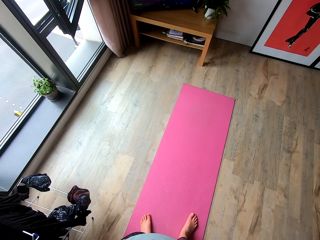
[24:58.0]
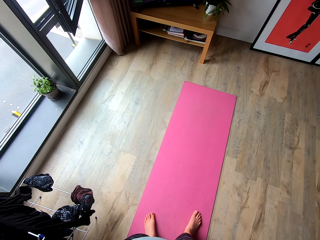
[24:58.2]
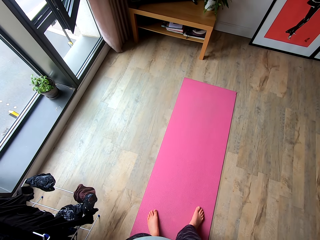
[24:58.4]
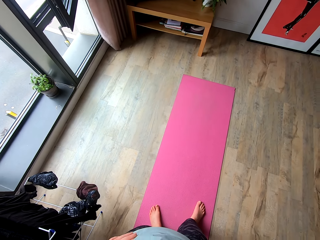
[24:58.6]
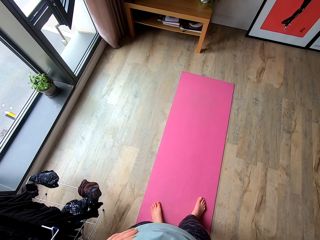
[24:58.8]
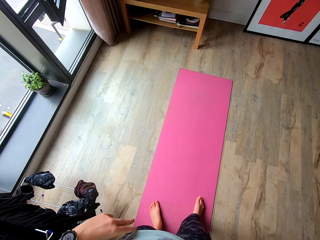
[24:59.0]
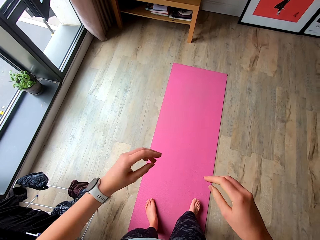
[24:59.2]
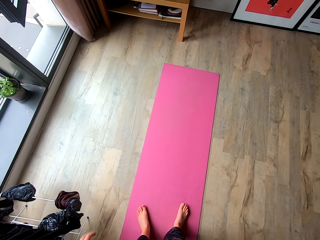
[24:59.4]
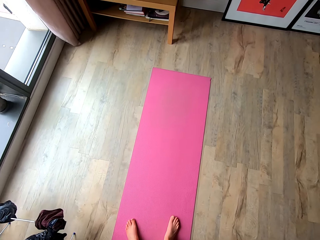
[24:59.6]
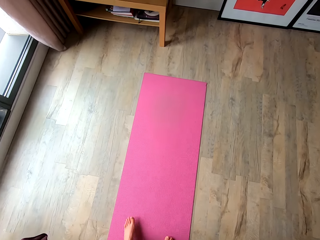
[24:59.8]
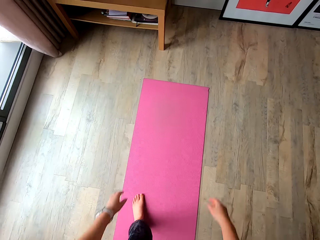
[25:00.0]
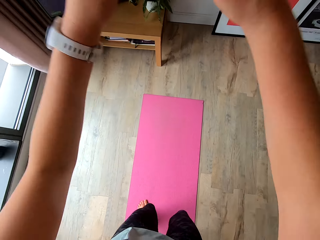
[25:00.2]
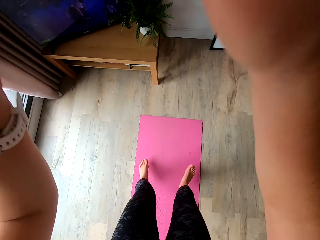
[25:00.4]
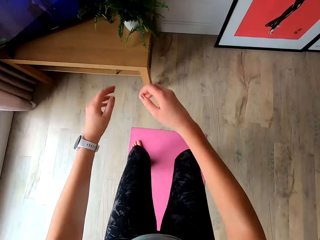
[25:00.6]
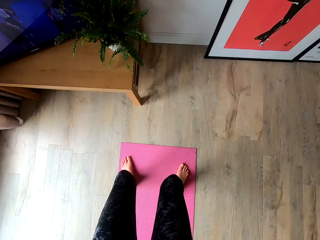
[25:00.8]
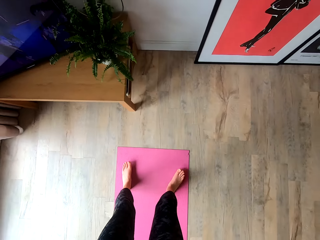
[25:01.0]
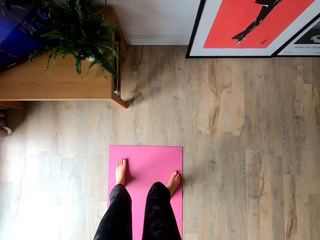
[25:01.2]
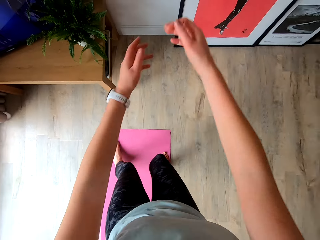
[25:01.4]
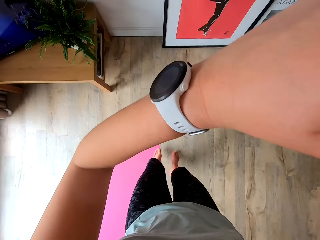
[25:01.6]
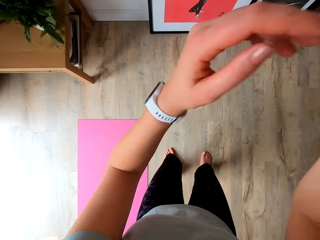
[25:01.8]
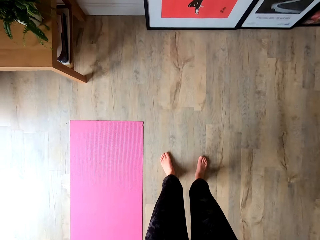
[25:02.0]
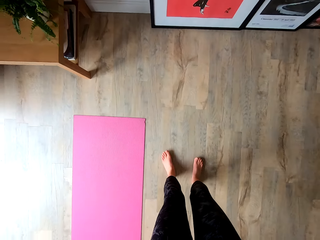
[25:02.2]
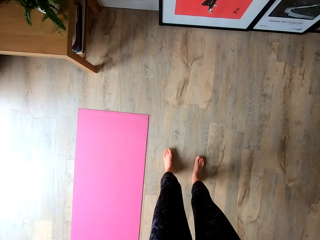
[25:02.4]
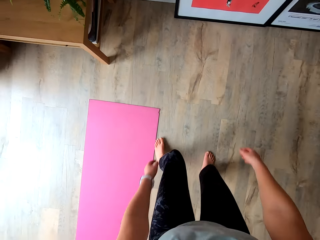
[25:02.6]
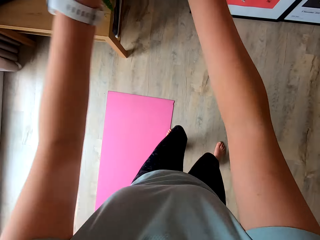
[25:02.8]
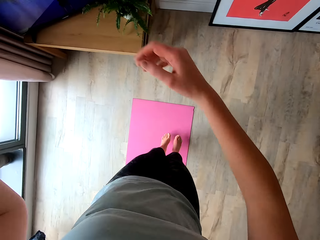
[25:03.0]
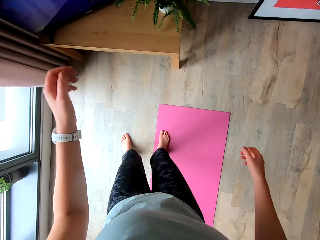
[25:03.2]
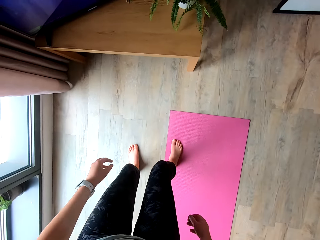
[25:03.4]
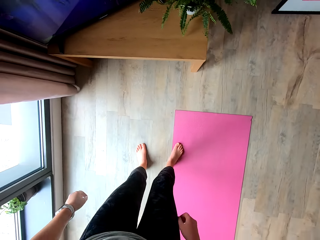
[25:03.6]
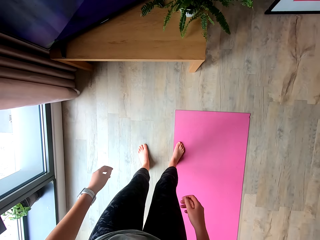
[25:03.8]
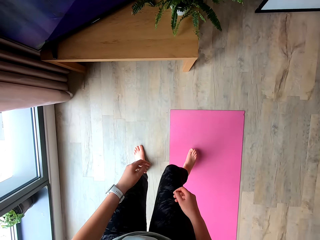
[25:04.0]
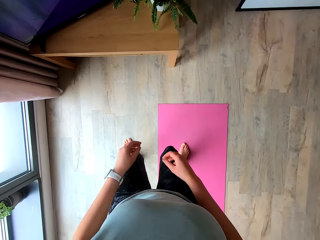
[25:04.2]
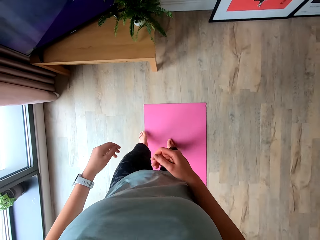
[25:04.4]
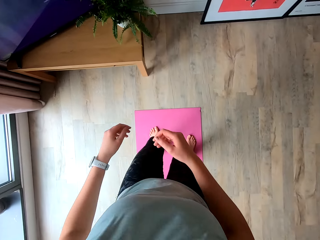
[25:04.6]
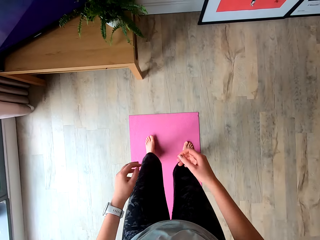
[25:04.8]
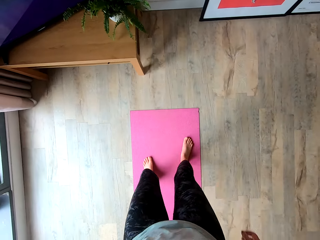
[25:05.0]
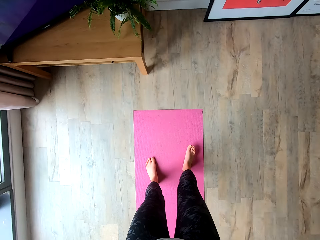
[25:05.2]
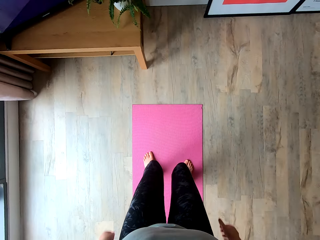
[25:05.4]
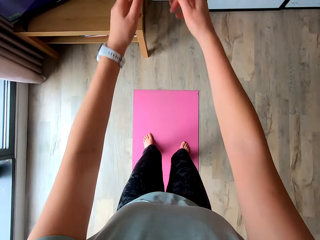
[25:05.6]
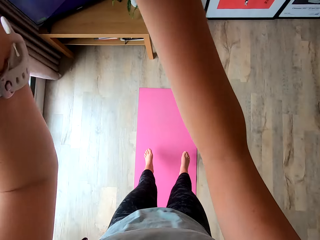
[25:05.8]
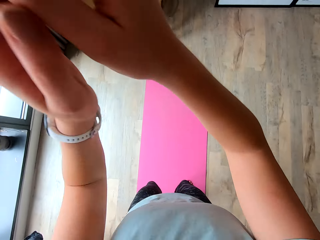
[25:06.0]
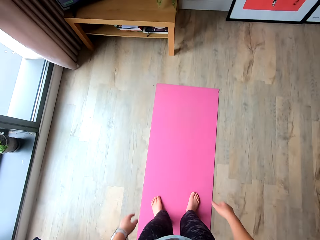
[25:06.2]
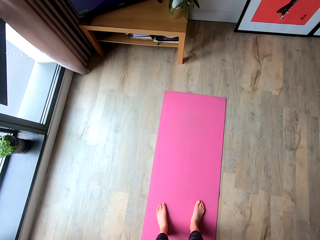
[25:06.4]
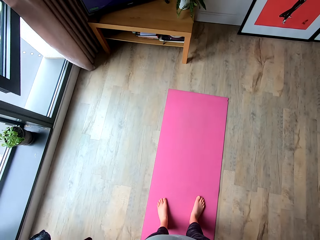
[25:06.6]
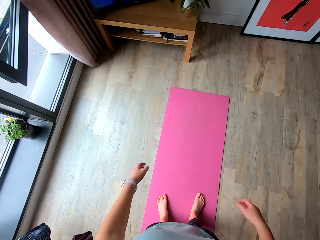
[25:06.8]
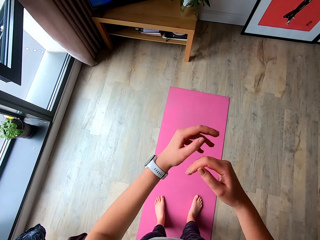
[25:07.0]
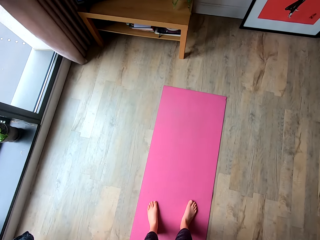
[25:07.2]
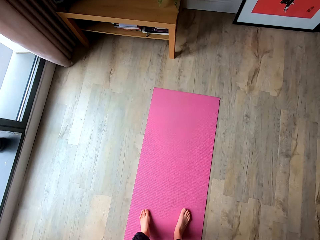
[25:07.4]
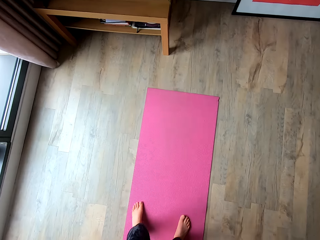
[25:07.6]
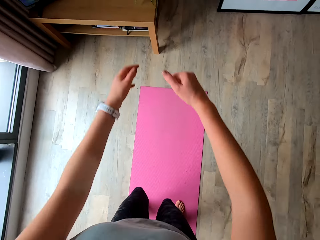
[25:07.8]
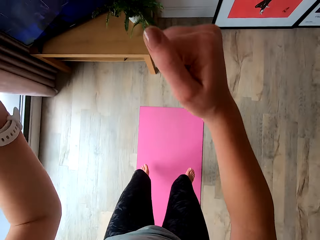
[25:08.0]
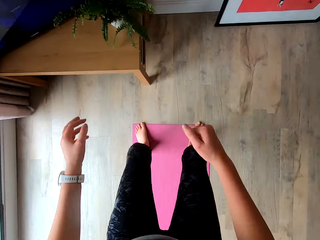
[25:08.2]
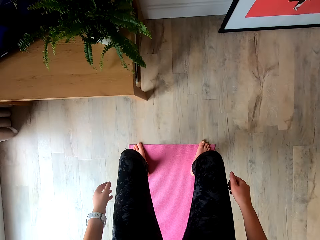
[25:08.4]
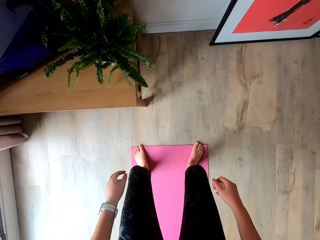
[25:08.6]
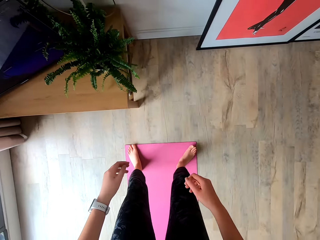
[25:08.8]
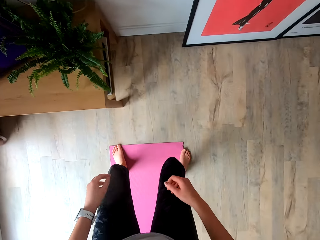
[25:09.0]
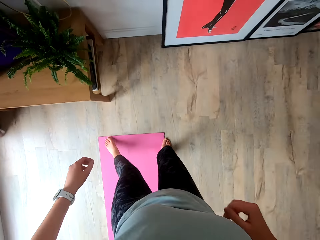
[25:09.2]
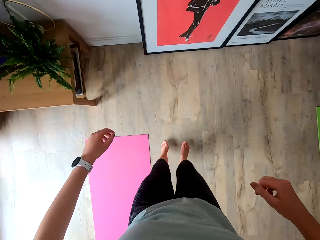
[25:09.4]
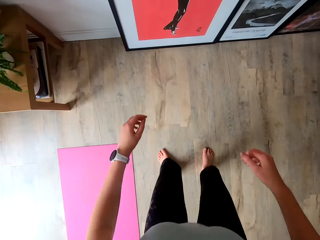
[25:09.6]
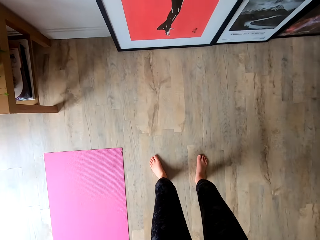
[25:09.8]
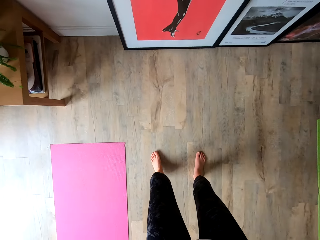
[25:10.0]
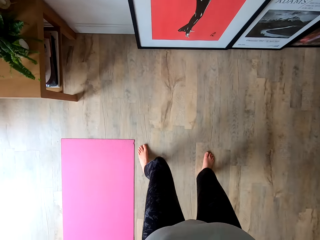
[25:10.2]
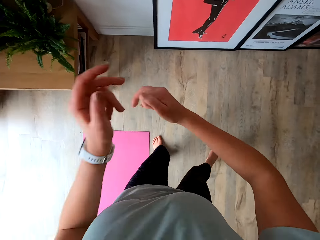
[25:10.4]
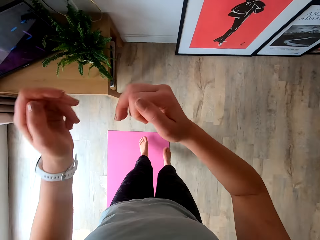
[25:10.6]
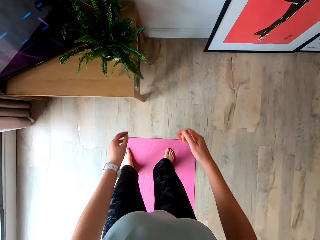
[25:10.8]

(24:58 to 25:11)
The camera wearer moves on the yoga mat. They work out in the room. They jump to the front. They jump to the right. They jump to the left. They jump backwards.

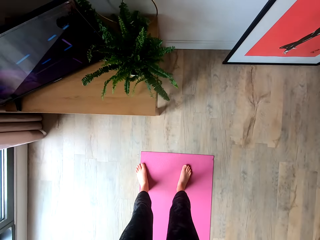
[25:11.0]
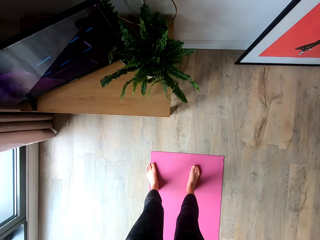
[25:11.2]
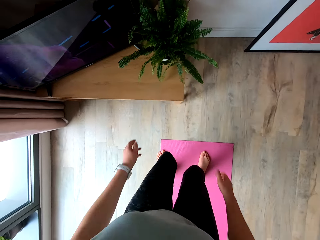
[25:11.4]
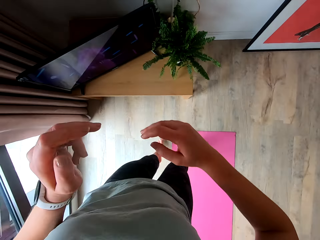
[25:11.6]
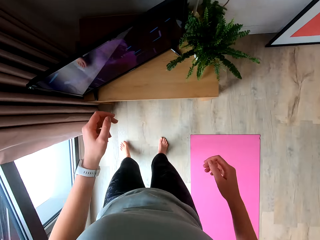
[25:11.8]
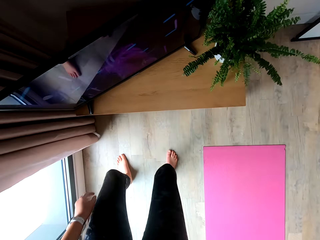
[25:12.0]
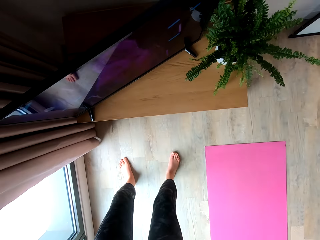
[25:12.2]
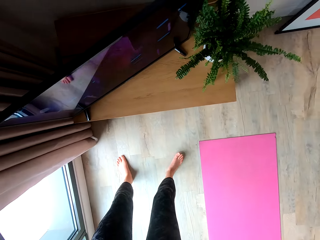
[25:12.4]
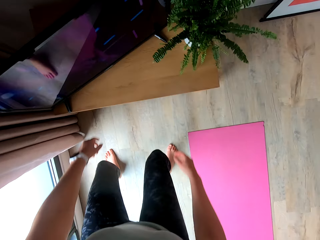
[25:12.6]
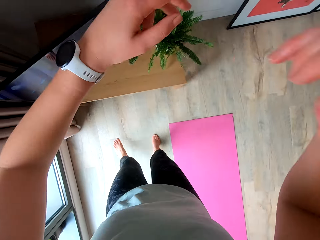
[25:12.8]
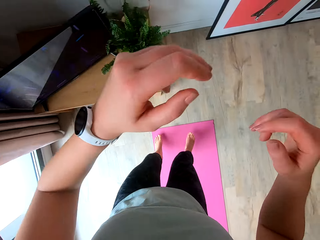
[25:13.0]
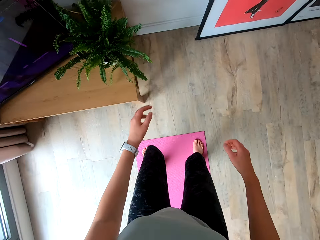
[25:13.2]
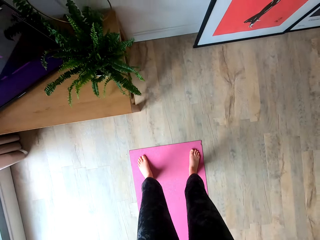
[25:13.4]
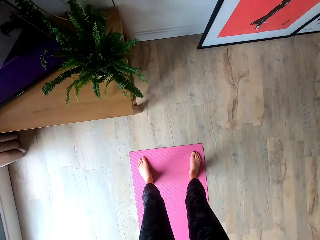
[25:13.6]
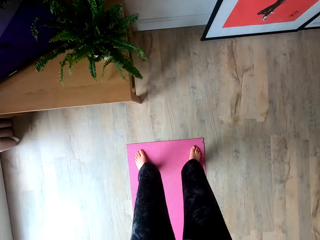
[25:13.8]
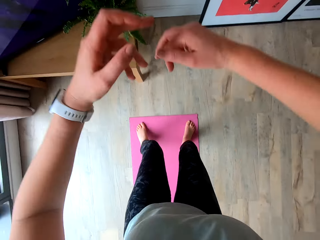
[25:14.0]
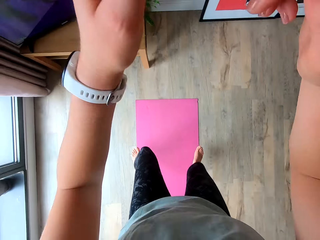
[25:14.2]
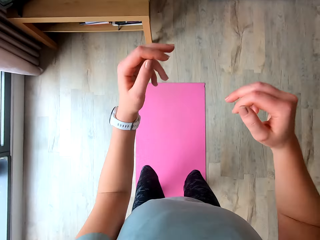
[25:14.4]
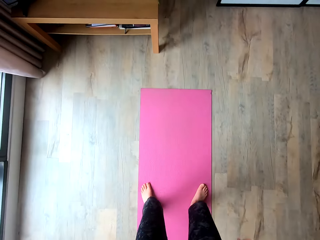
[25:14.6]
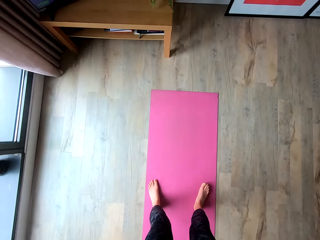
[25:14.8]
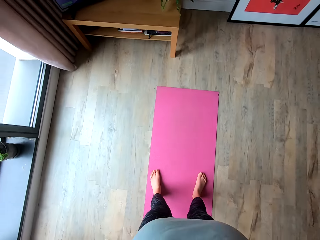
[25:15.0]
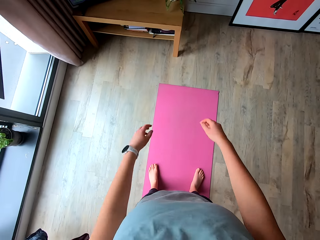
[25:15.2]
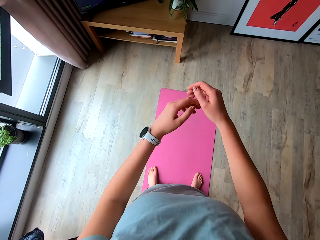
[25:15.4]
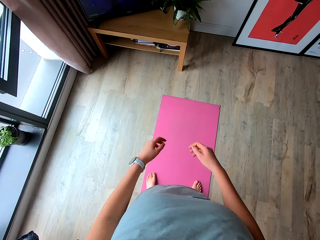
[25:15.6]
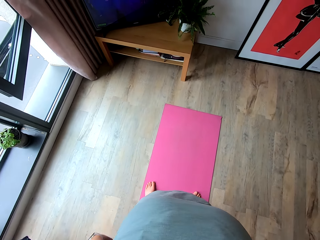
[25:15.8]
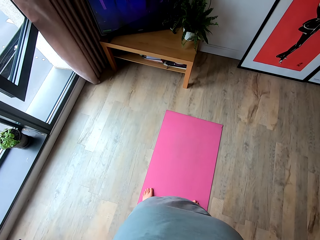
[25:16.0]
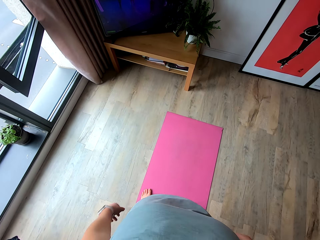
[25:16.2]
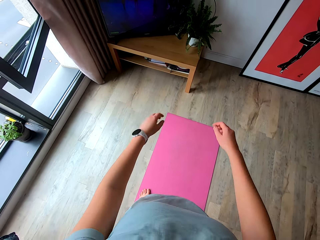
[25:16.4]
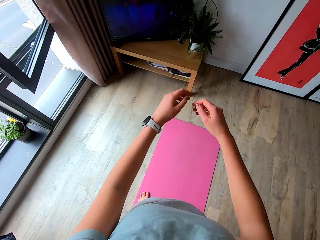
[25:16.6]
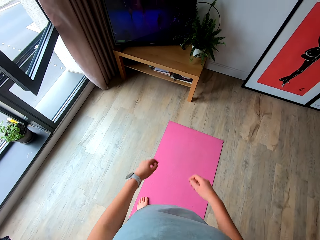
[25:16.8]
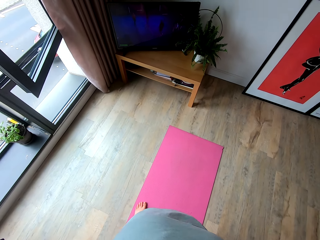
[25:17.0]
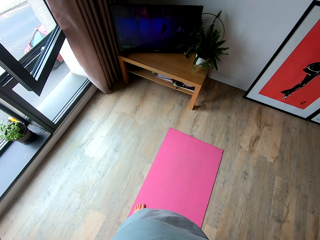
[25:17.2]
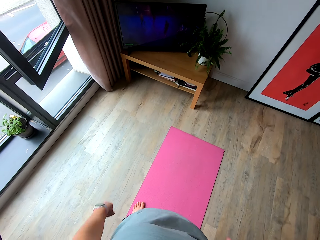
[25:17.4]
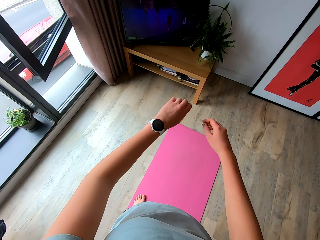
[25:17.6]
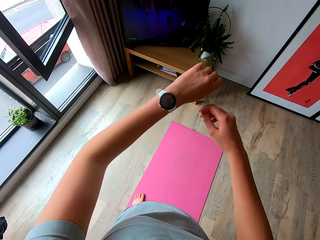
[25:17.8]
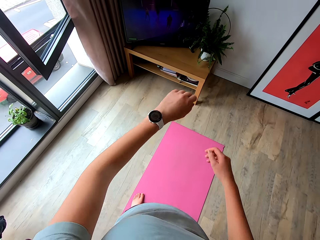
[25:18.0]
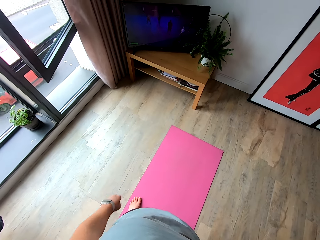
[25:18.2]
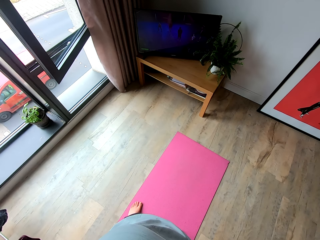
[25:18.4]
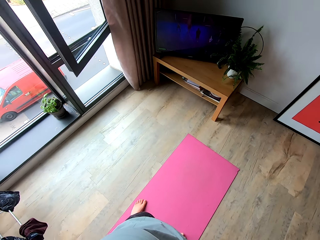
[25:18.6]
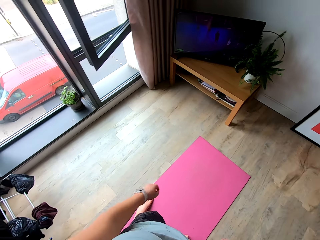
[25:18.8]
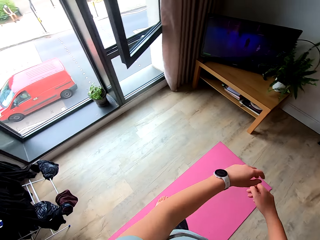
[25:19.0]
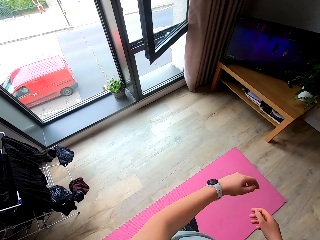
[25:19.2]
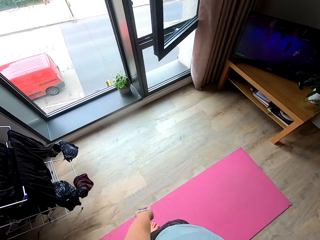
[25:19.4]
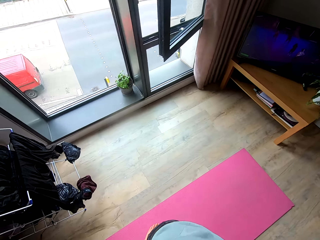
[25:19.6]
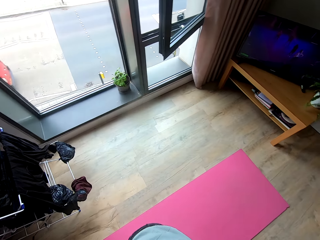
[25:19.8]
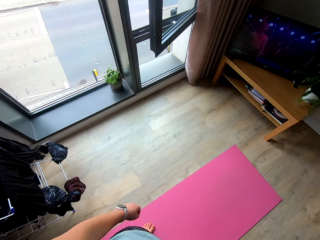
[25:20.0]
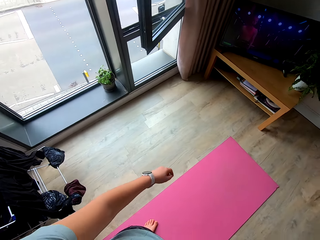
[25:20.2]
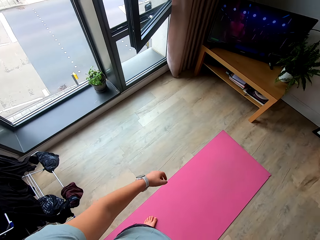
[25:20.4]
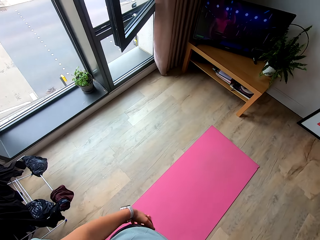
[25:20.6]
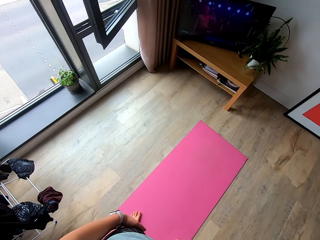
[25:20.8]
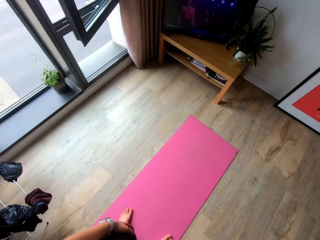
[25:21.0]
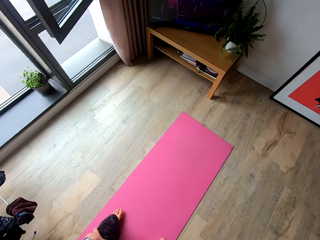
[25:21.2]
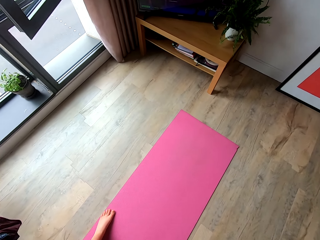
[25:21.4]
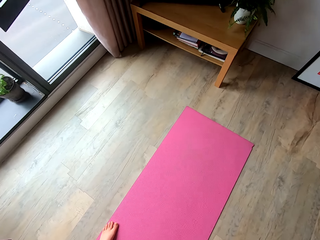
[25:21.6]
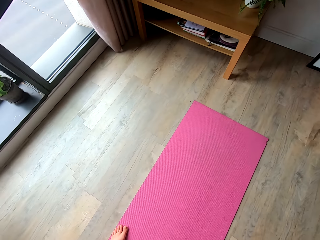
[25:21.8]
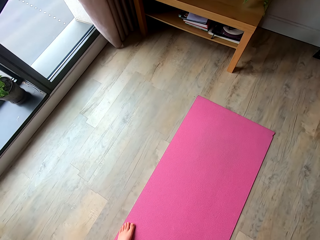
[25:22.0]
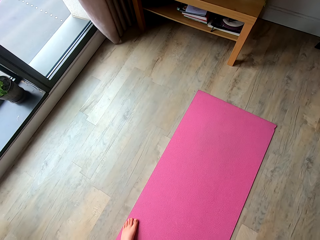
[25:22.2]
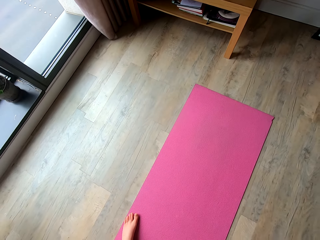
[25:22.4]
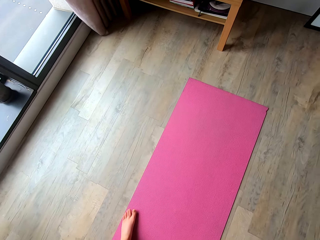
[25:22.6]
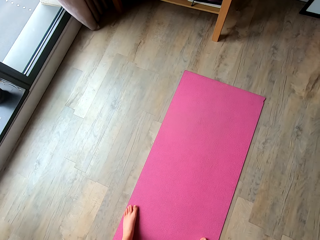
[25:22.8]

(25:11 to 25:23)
The camera wearer pauses. She swings her hands.
